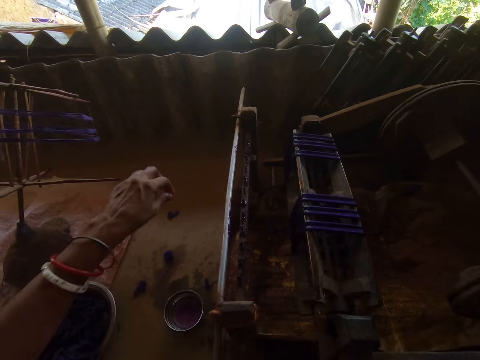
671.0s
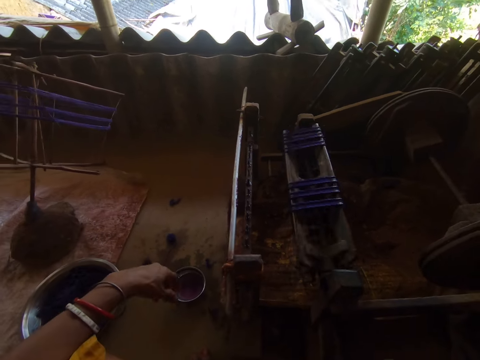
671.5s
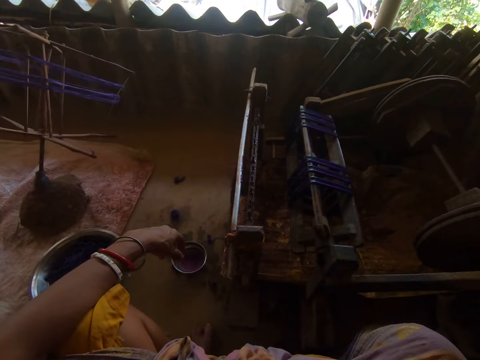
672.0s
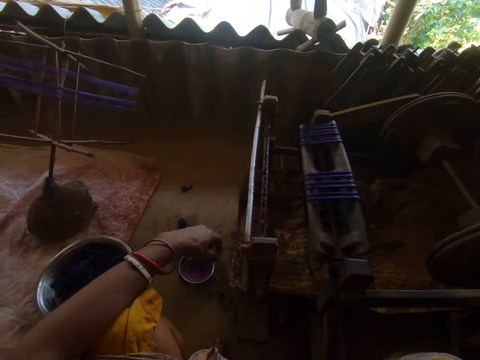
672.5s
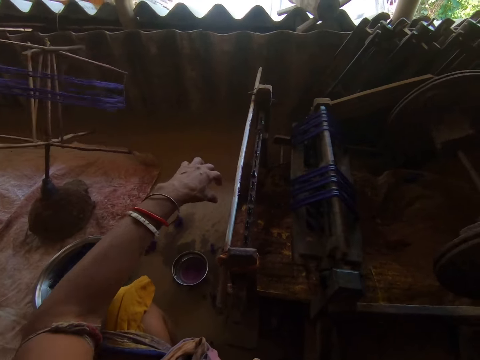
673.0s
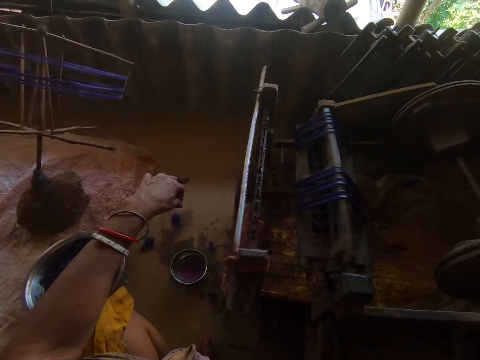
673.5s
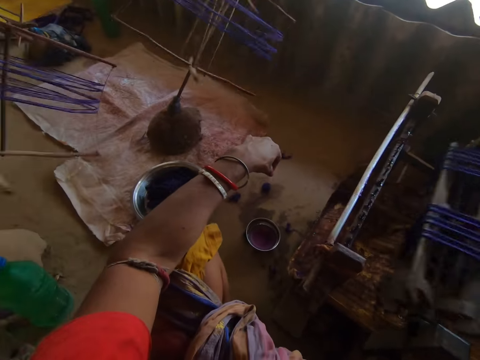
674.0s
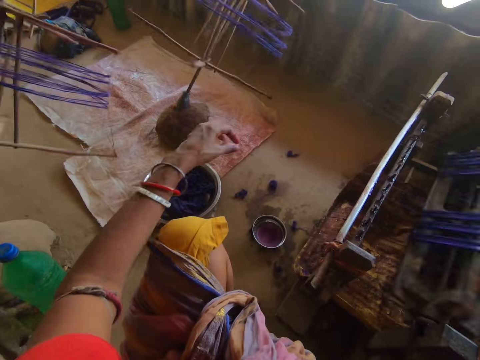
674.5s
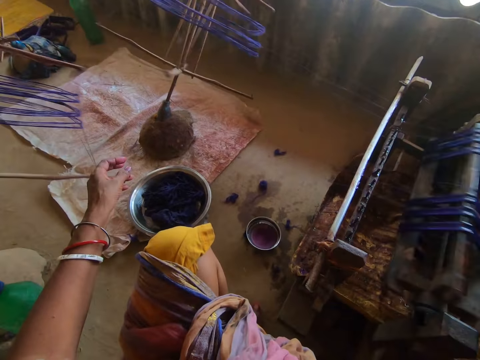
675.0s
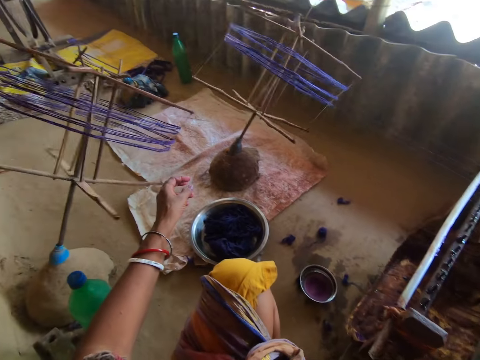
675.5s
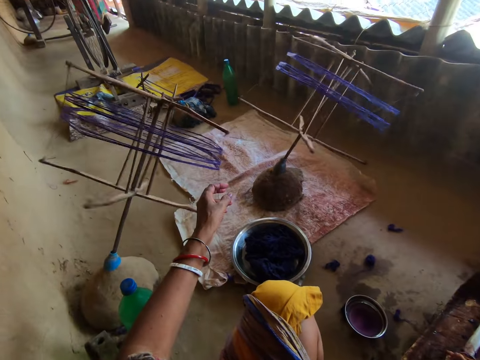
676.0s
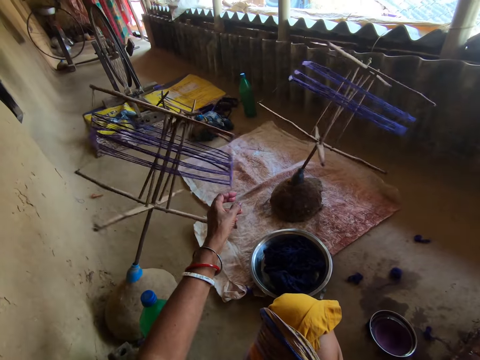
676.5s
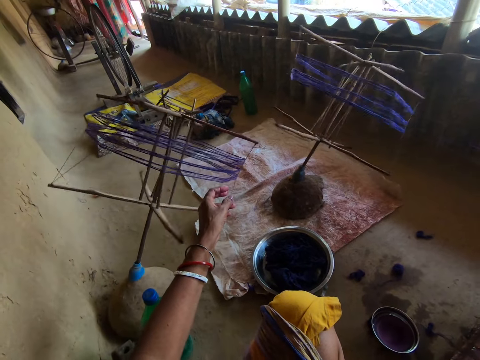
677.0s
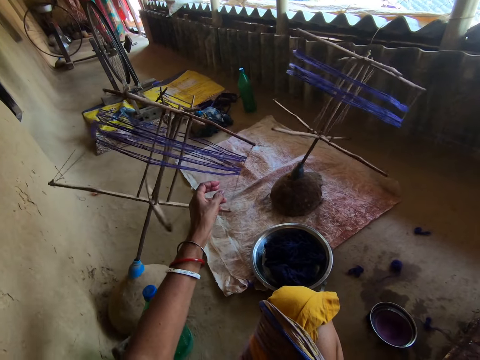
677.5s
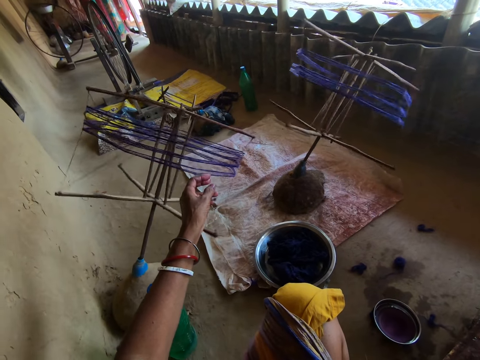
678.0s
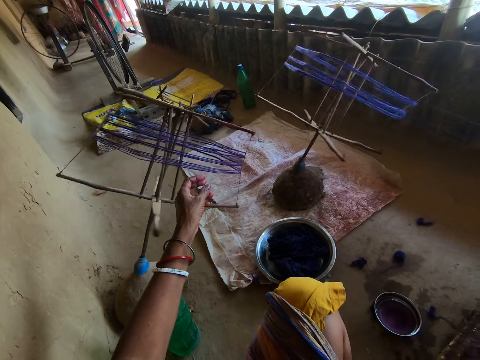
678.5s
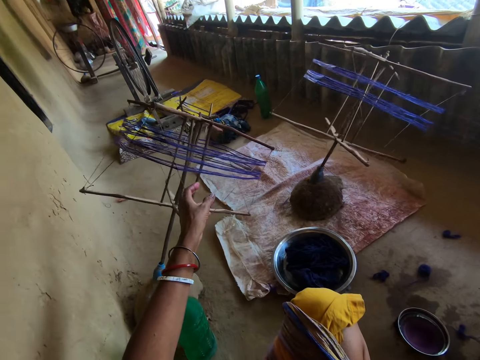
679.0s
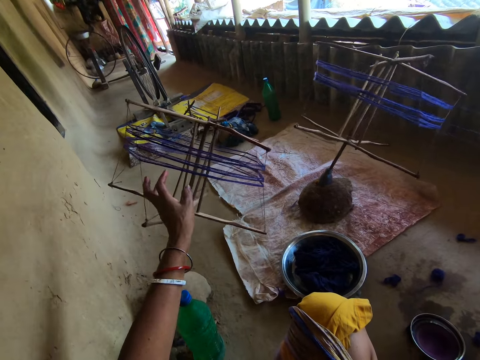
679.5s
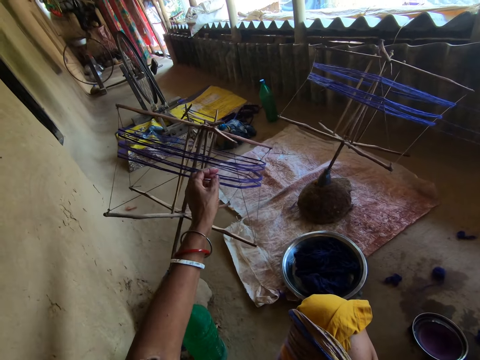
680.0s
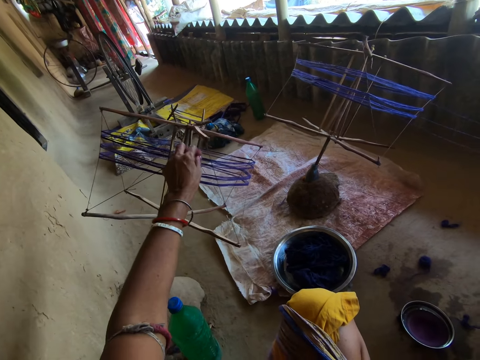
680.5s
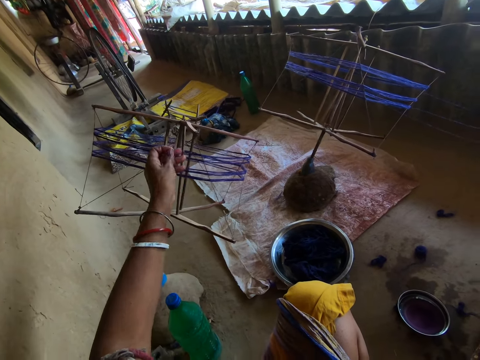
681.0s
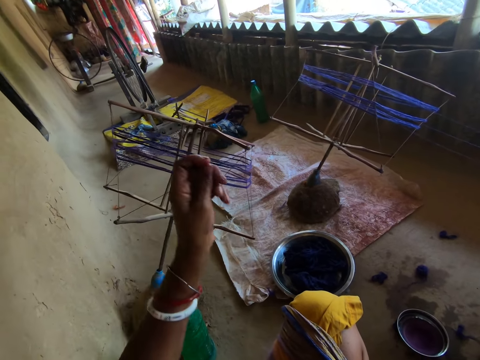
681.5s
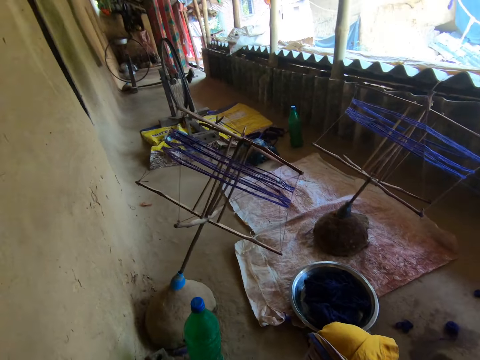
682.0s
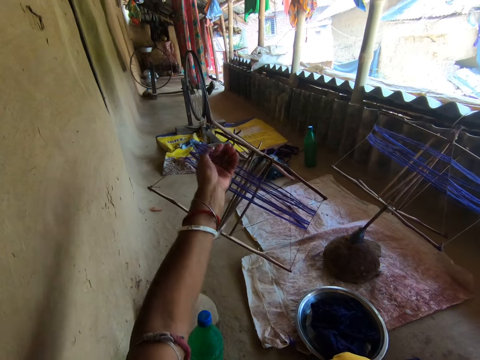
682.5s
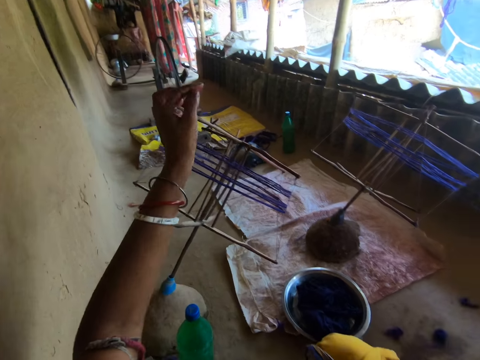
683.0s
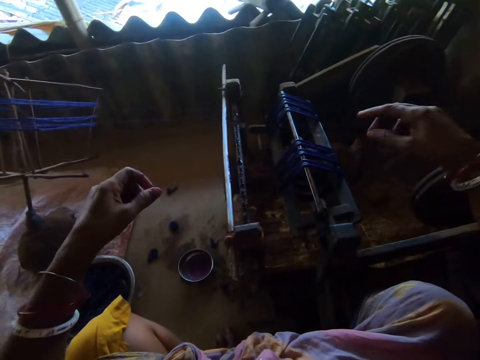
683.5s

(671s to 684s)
The camera wearer weaves with a weaving machine. They adjust a thread.

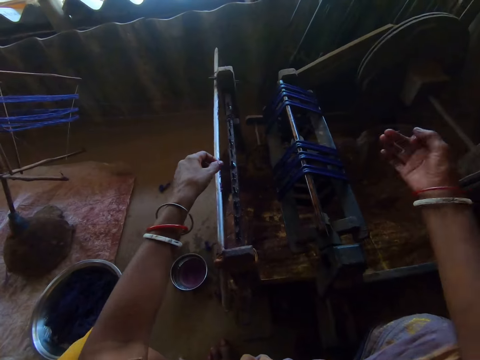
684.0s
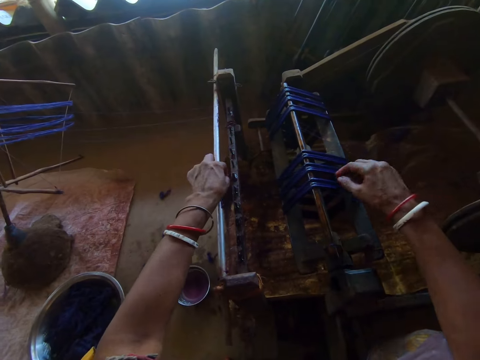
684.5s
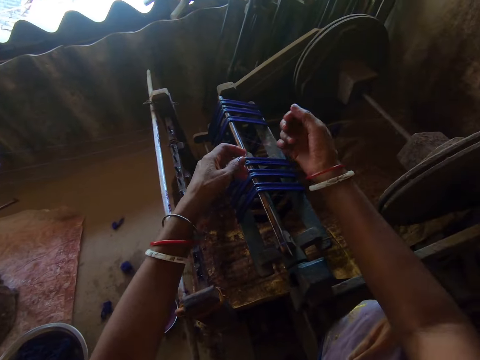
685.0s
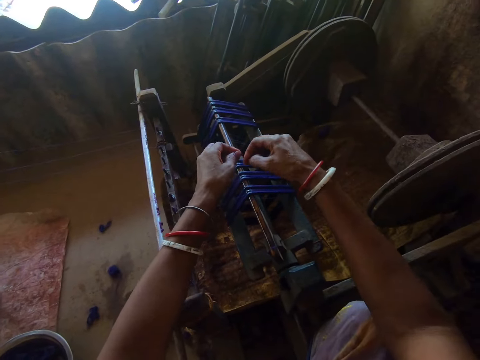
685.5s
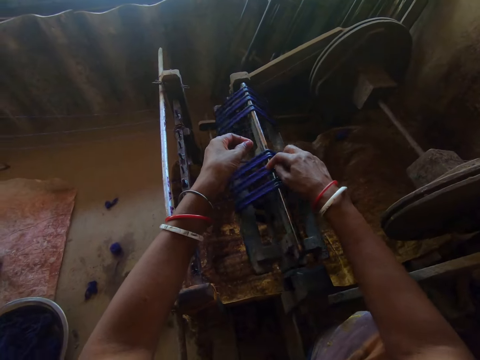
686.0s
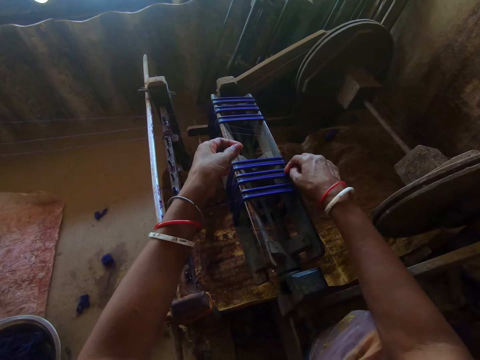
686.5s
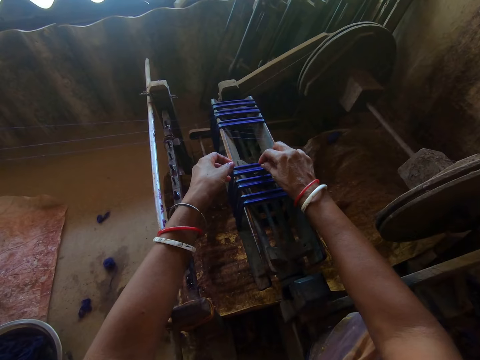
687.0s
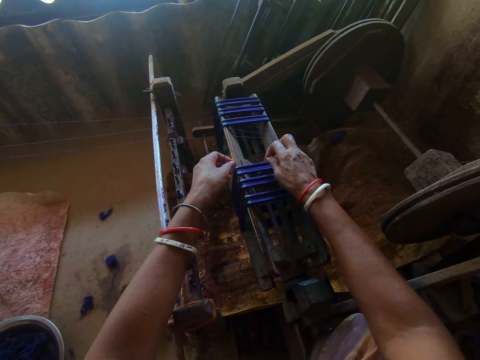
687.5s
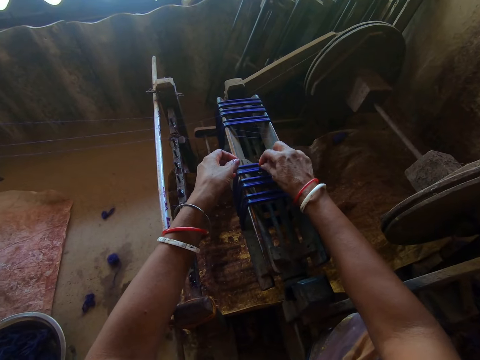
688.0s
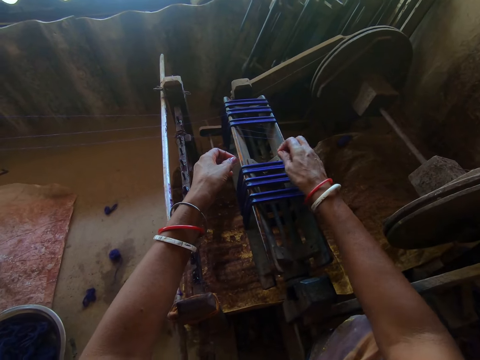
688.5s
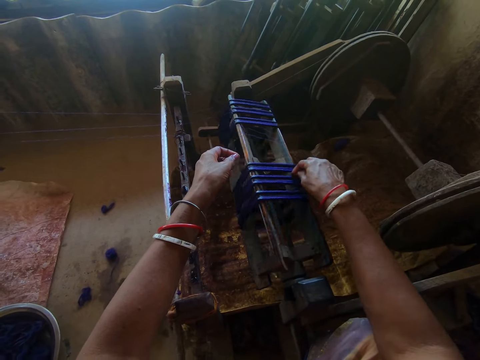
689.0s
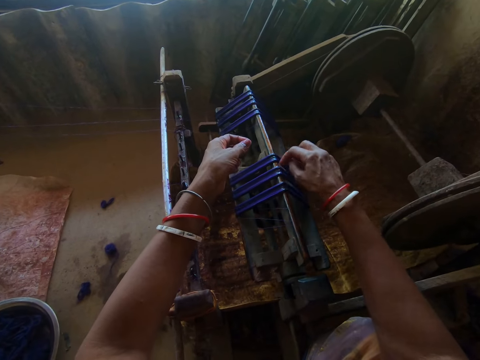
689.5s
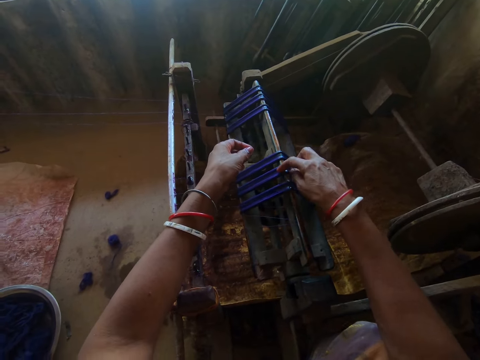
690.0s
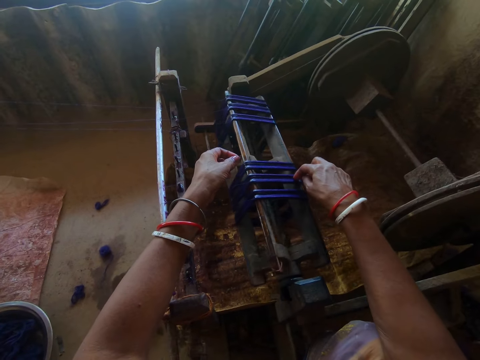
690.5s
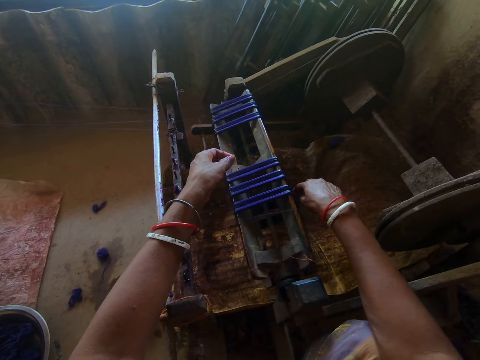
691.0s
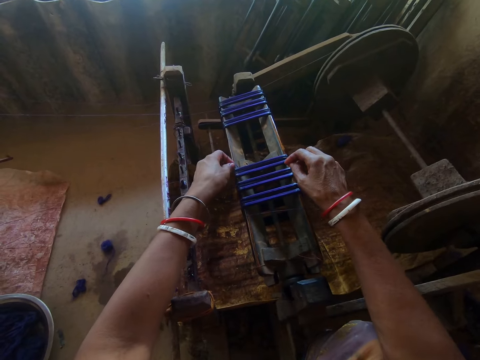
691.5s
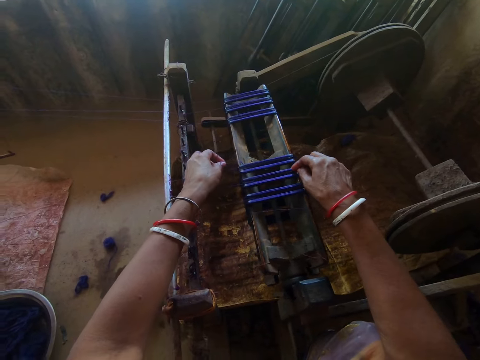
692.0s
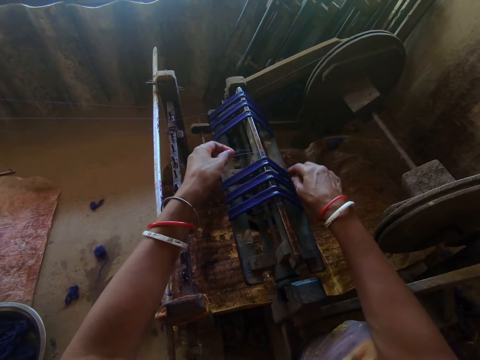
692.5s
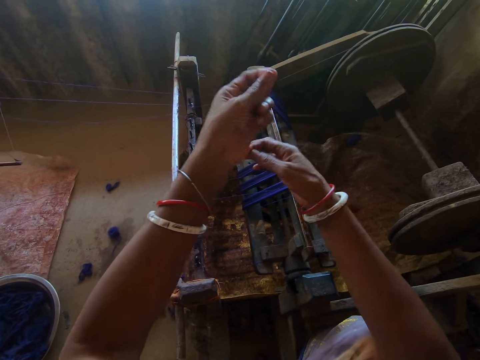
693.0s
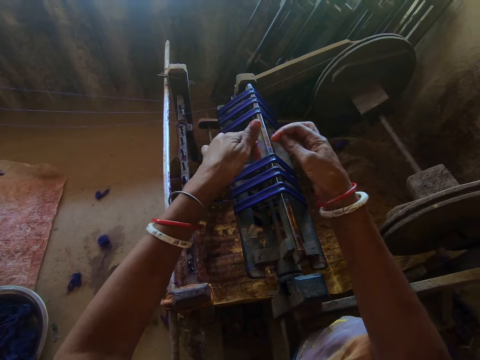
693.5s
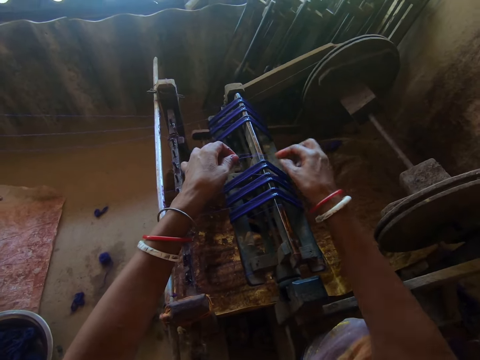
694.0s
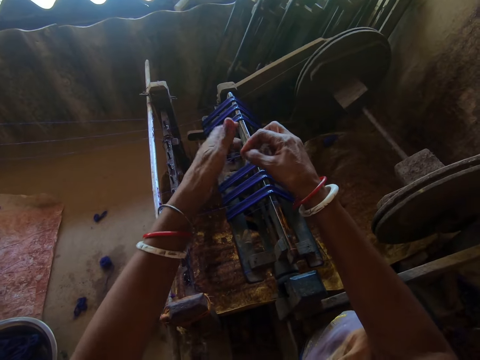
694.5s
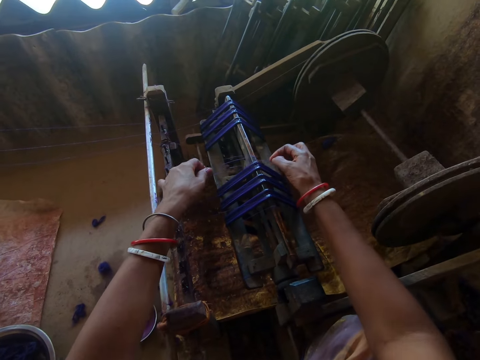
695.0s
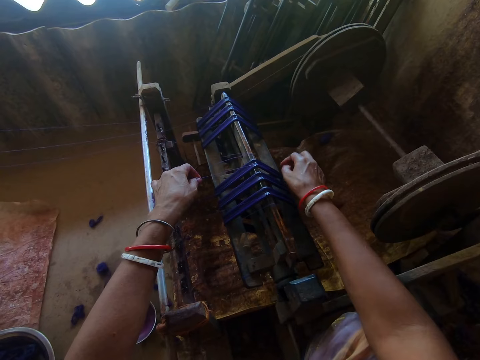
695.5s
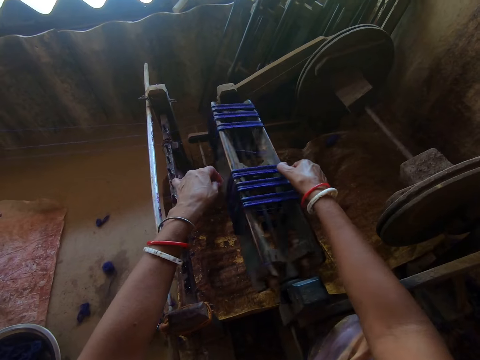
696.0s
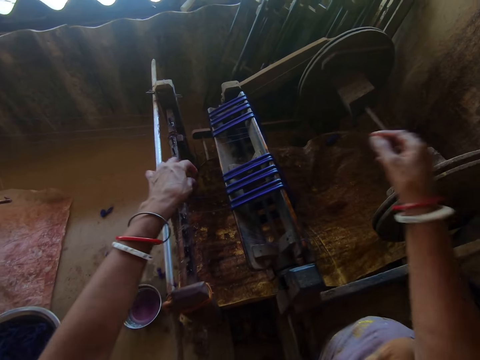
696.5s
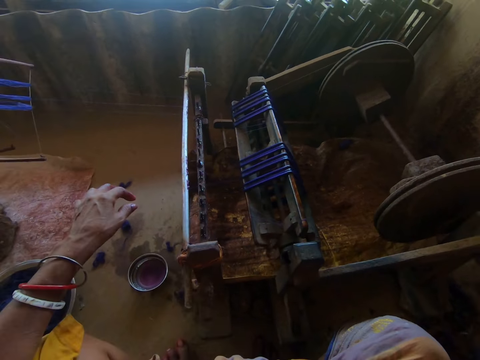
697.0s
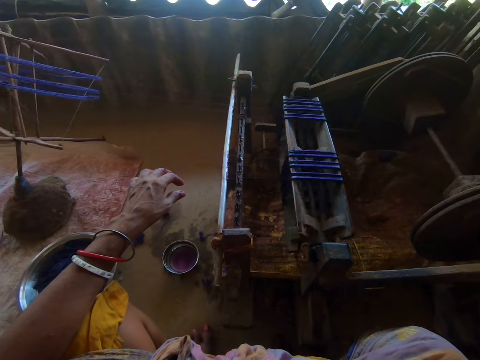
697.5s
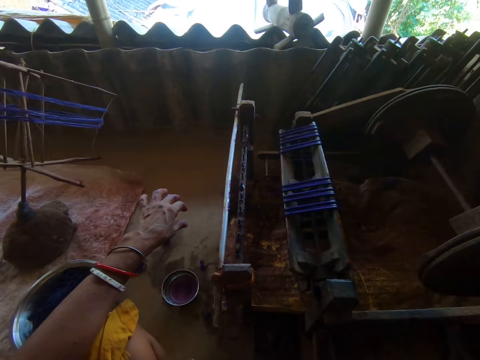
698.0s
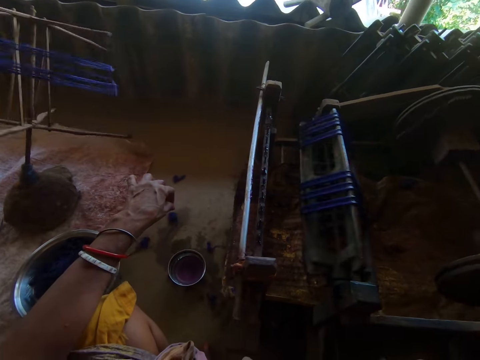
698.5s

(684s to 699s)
The camera wearer touches a thread. They adjust the weaving machine. They adjust the thread. They rotate a machine part. They adjust the weaving machine. They adjust the thread. They place the thread on the weaving machine. They adjust the weaving machine. They weave with the weaving machine.
